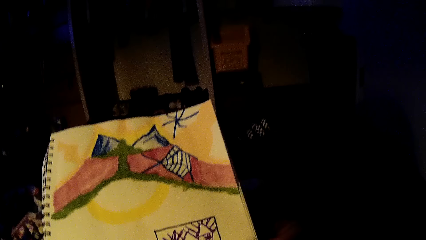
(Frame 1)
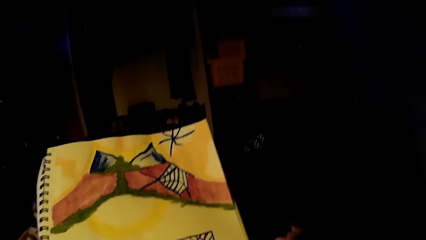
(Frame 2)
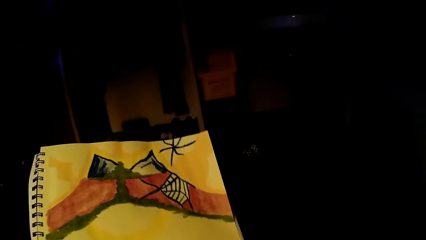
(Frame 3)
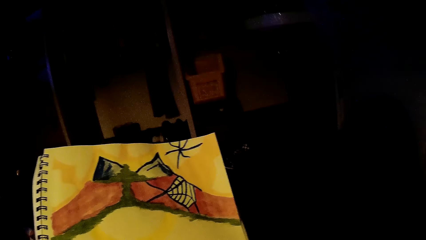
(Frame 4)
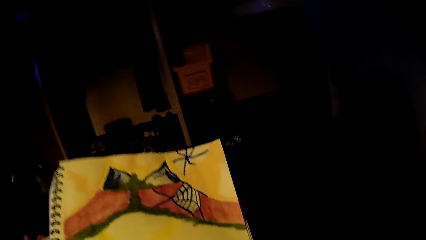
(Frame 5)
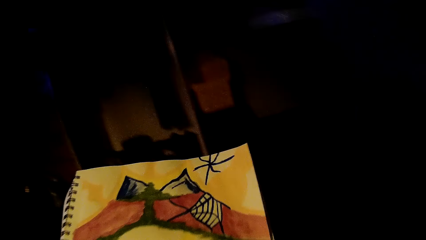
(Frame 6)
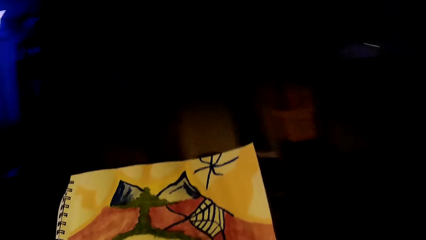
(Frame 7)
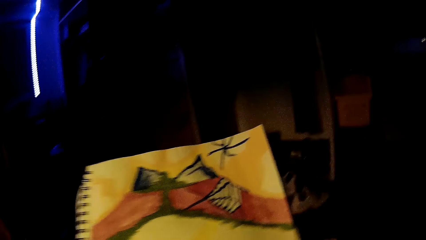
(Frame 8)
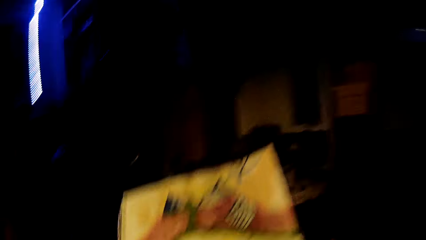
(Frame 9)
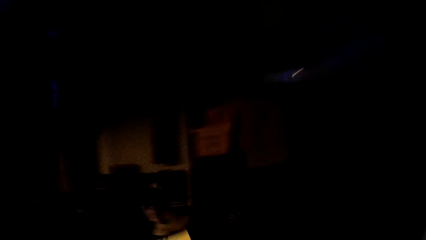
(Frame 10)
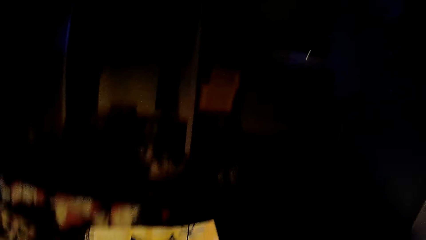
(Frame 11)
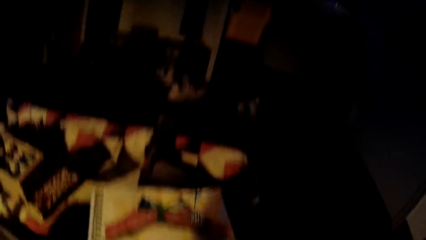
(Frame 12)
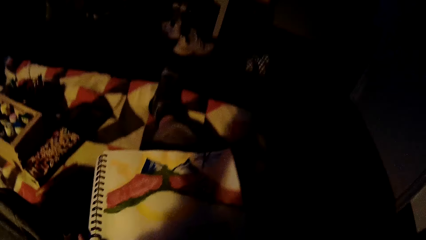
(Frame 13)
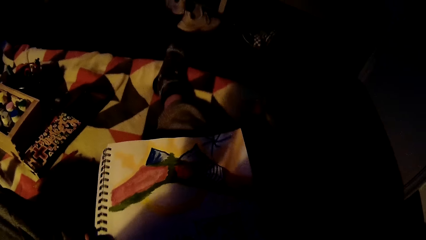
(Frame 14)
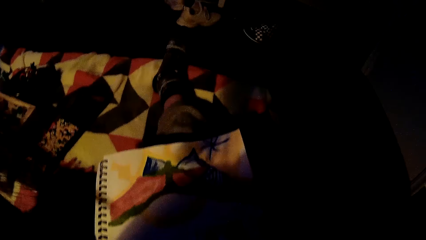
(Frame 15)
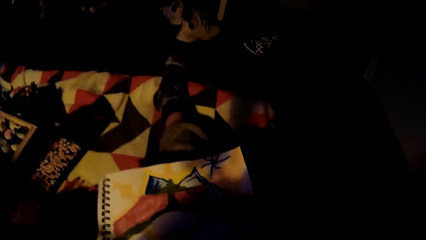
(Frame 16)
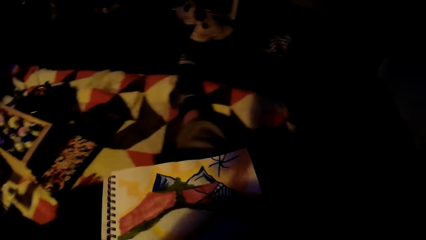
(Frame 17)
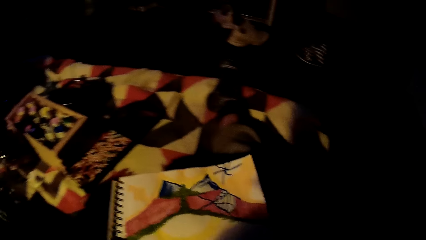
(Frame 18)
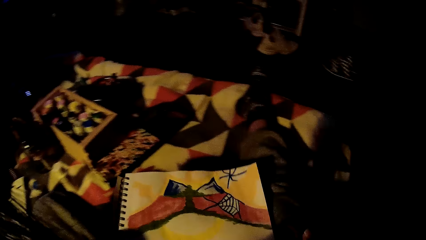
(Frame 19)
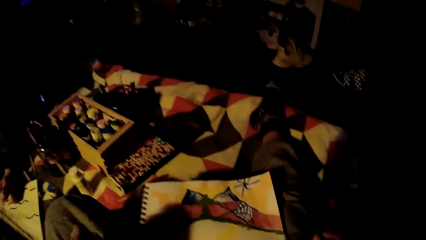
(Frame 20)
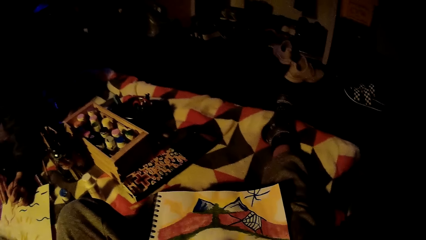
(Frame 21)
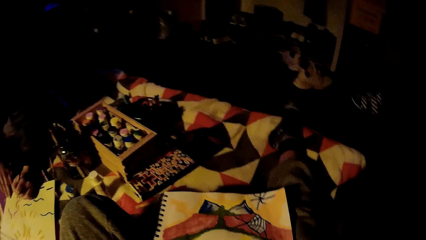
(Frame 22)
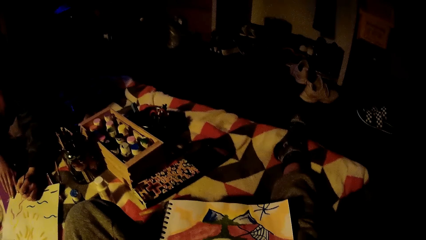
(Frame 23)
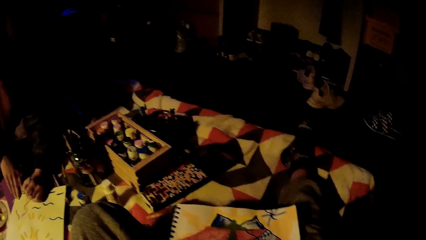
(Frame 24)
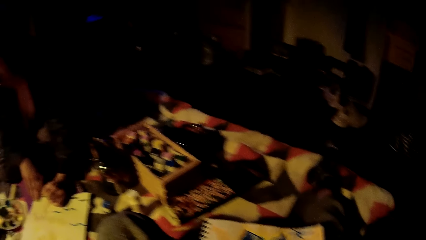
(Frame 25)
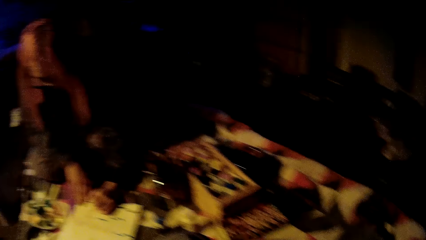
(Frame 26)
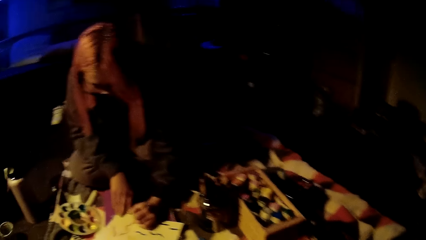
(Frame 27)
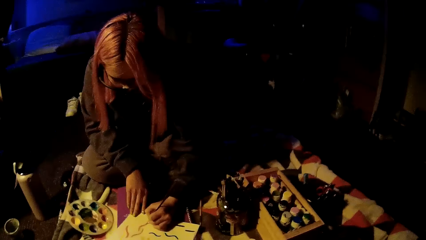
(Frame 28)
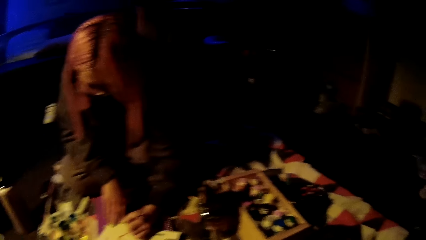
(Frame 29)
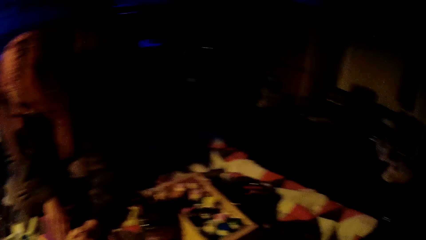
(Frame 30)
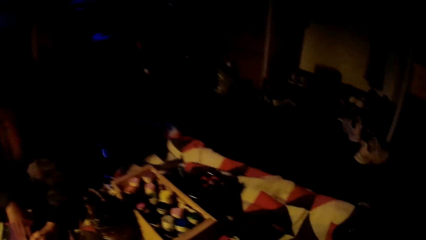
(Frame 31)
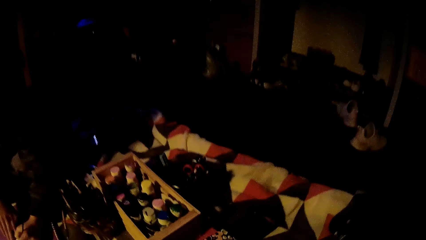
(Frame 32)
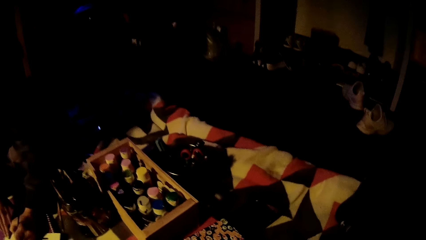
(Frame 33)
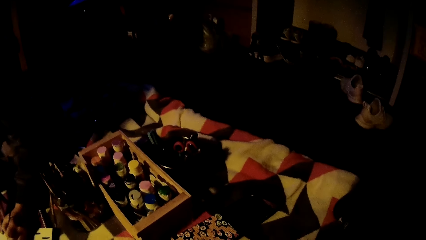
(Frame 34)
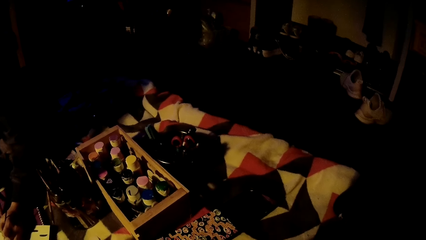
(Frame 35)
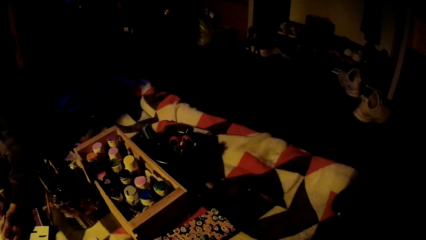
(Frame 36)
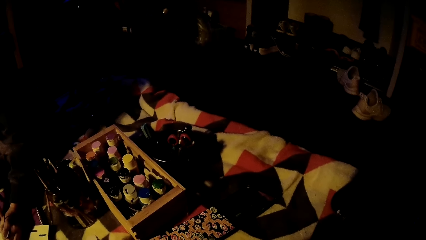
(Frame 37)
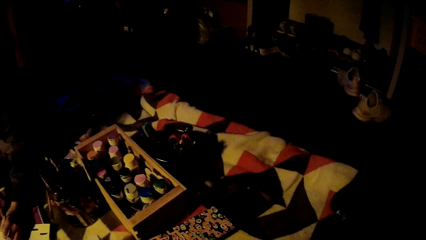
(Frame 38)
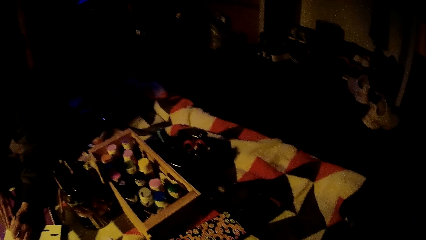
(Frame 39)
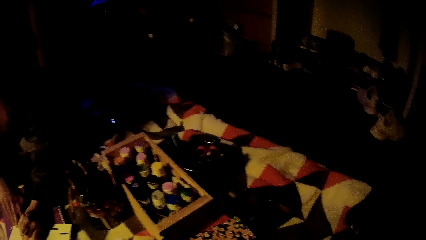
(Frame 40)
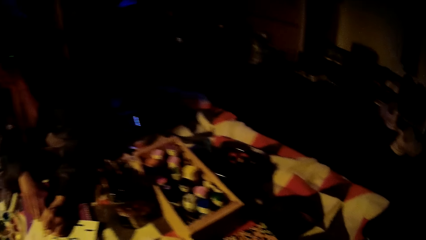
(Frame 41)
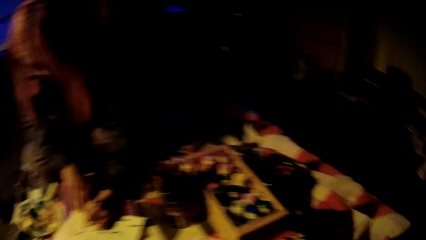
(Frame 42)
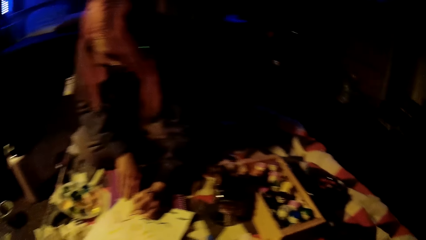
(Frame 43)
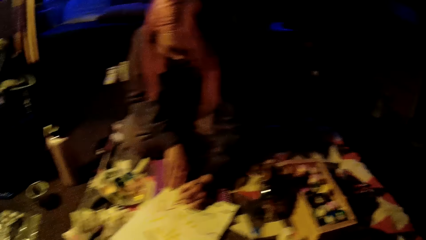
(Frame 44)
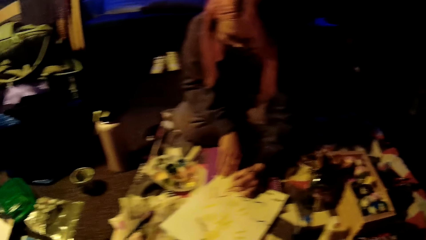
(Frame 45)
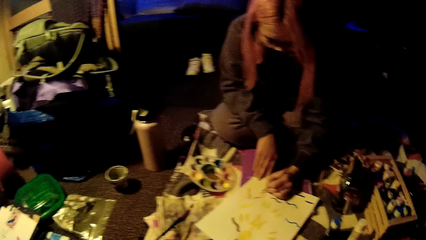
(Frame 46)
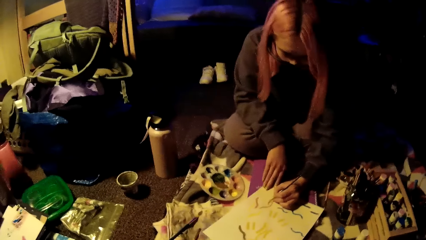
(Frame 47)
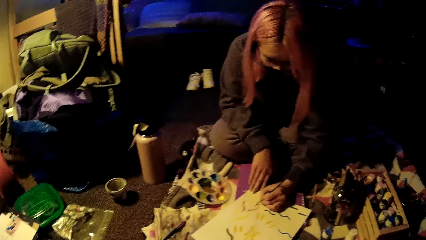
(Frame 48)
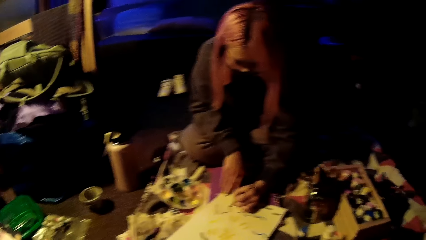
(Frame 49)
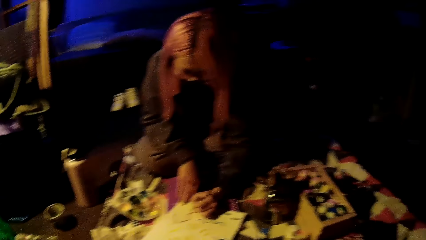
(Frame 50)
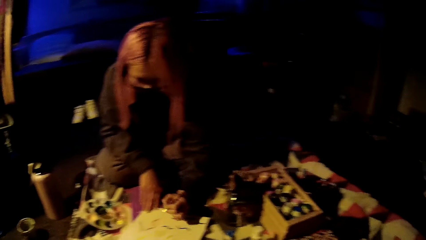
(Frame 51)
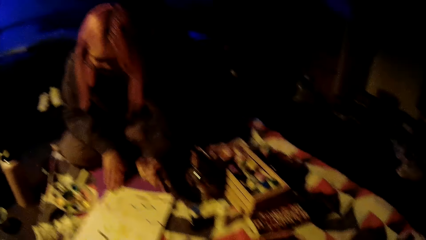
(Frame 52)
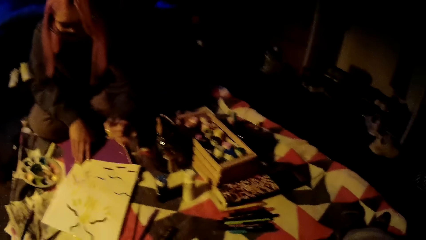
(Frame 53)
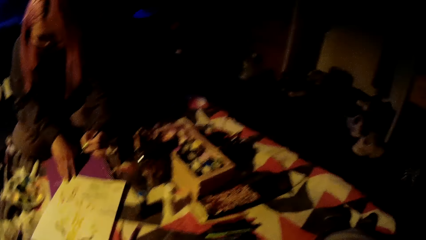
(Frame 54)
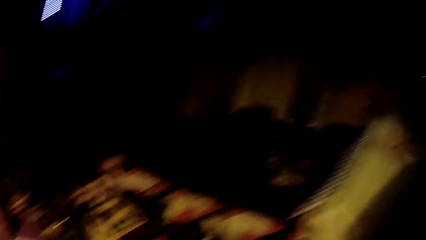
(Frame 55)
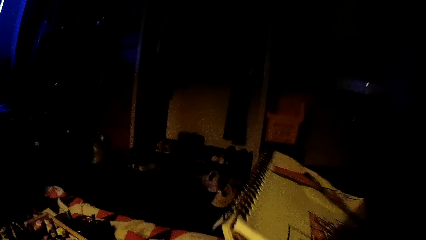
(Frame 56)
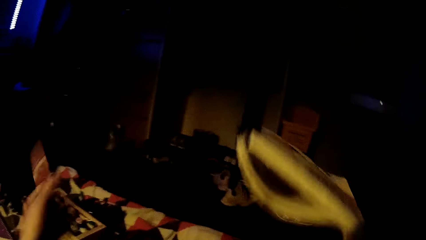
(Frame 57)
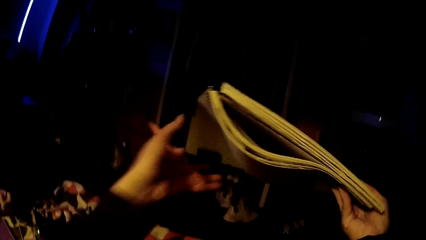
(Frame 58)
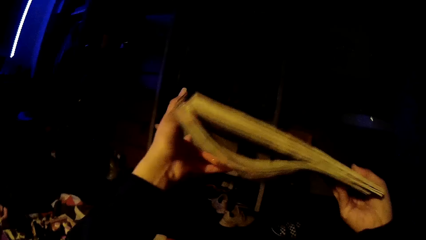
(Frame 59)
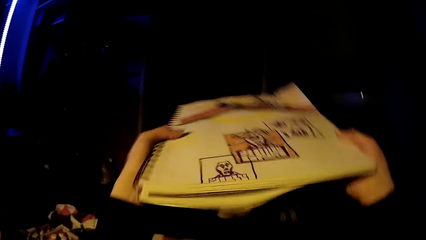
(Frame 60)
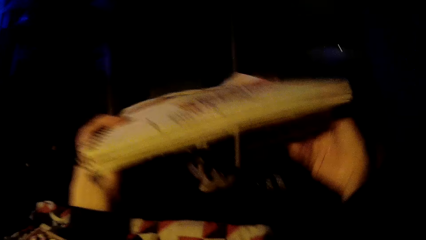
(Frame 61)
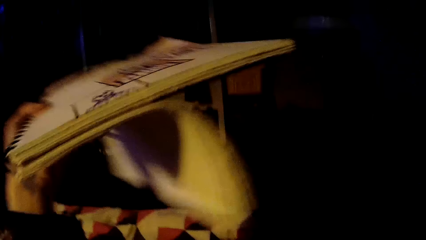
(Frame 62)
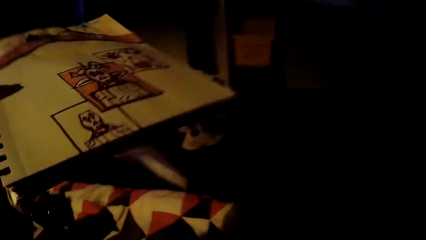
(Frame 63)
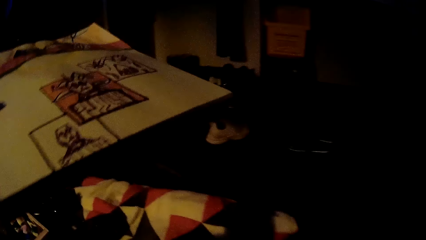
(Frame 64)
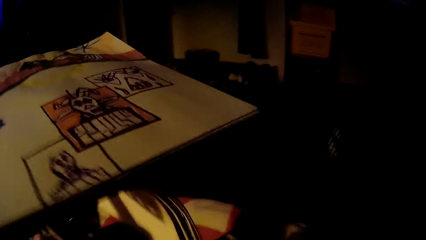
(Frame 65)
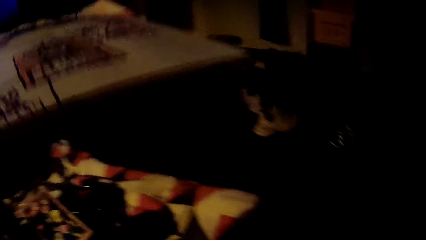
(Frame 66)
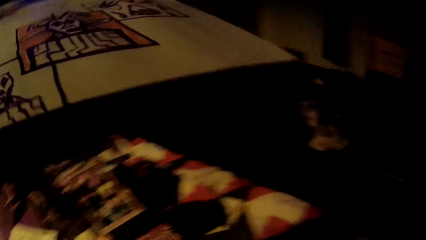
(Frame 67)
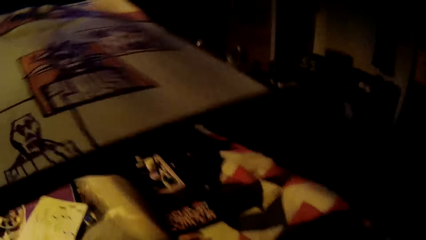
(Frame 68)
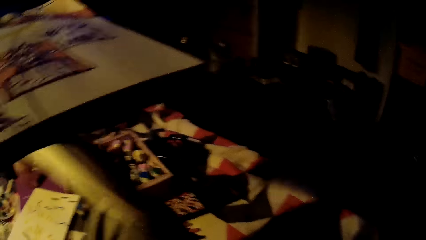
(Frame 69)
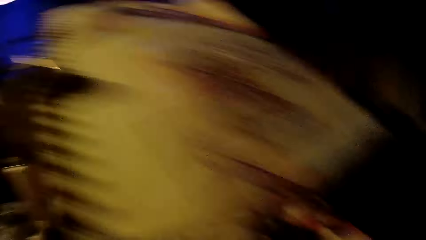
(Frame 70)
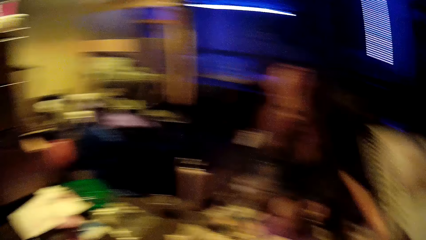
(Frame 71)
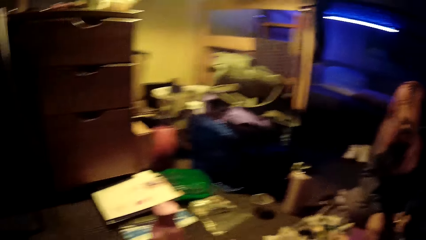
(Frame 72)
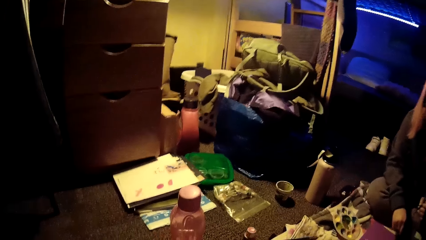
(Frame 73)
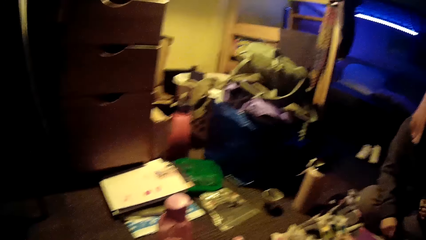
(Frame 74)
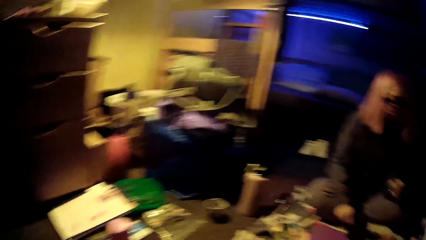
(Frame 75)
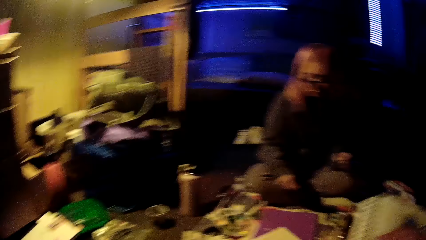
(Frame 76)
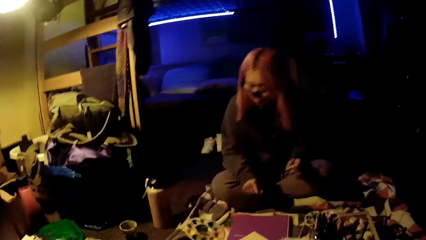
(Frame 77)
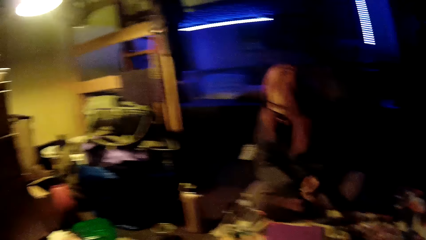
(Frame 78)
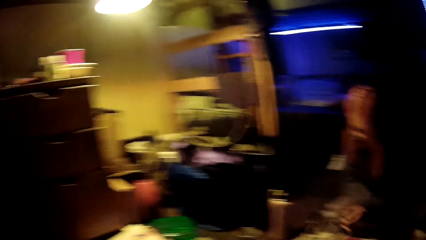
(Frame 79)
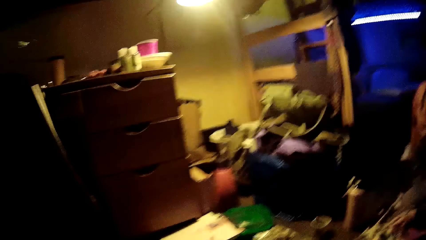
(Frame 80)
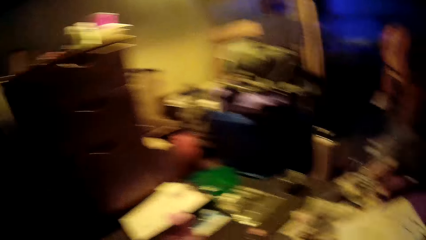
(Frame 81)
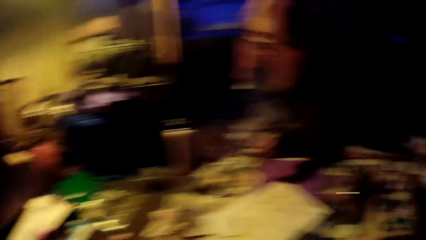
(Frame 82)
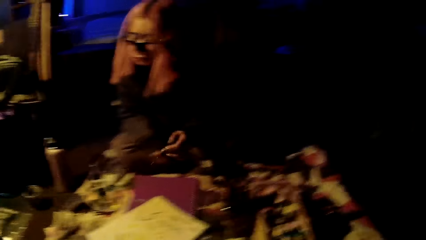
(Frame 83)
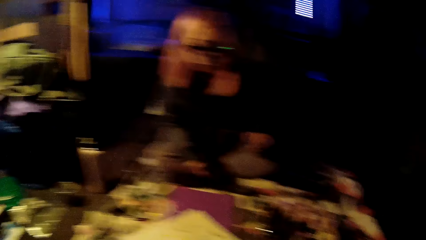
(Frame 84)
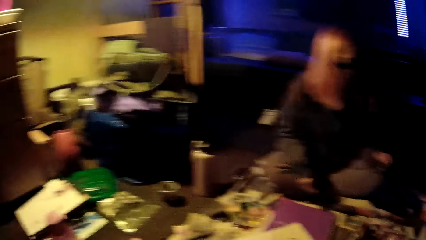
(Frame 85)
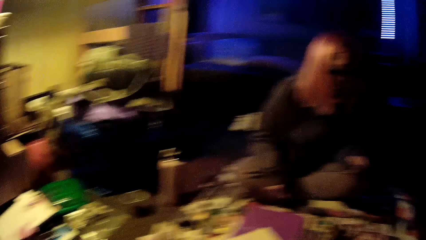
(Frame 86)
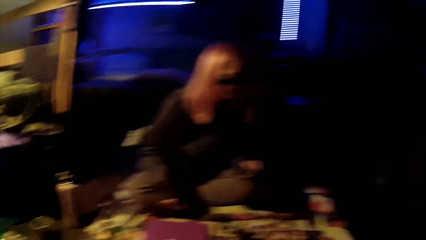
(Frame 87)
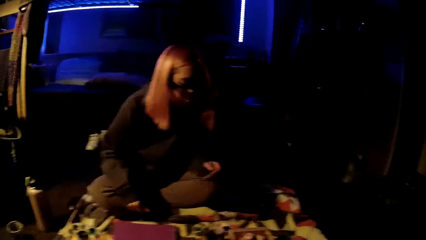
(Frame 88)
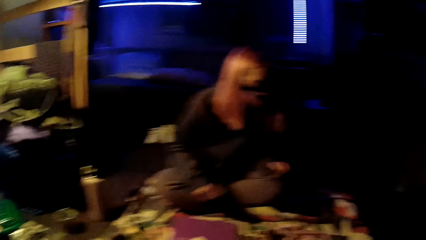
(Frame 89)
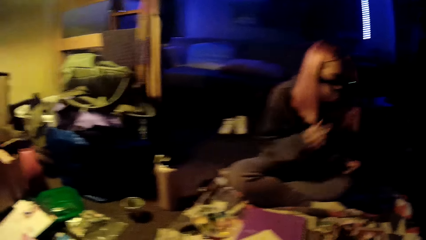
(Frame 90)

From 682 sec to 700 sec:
The camera wearer places her sketch pad on her thigh with her left hand. The lady paints on a sketch pad with a paint brush in her left hand. The camera wearer looks around the house. She holds her sketch pad in her right hand and passes the sketch pad to her left hand. She looks around the house. The lady holds the paint brush in her left hand. The camera wearer sings along to the music. The lady does something. The camera wearer looks around the house.
